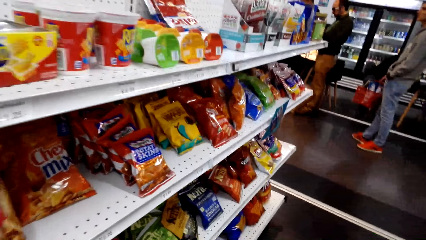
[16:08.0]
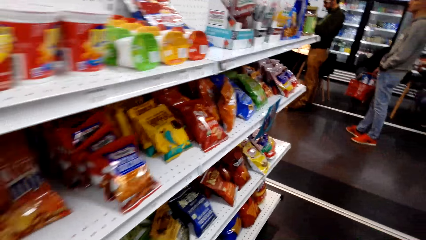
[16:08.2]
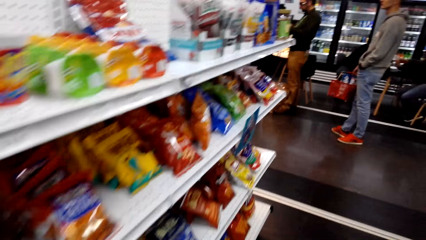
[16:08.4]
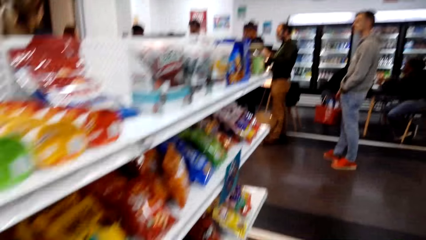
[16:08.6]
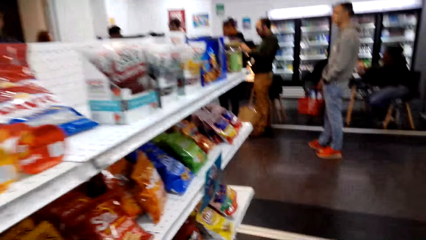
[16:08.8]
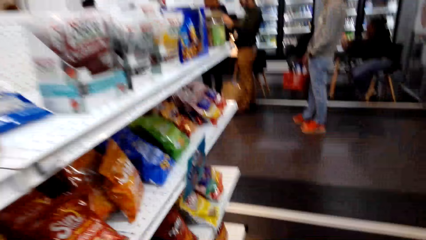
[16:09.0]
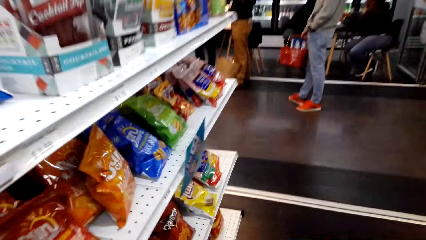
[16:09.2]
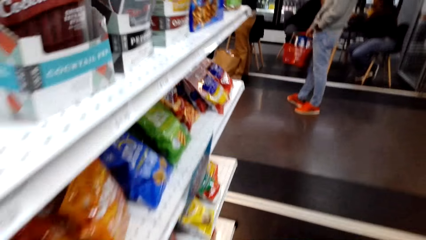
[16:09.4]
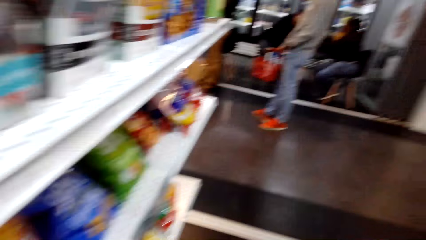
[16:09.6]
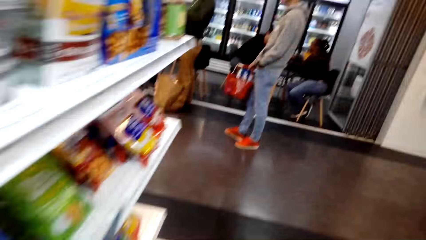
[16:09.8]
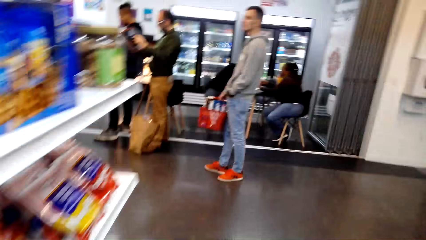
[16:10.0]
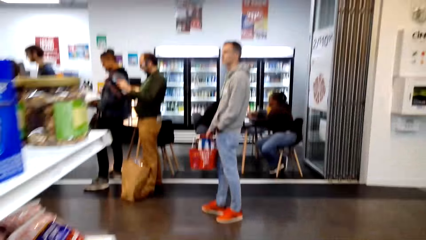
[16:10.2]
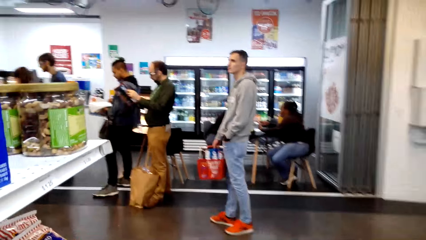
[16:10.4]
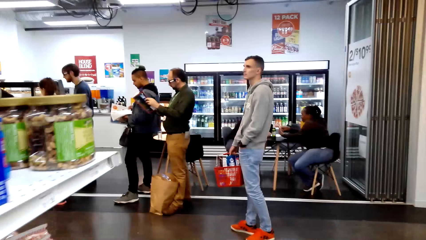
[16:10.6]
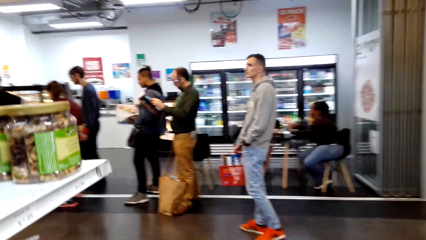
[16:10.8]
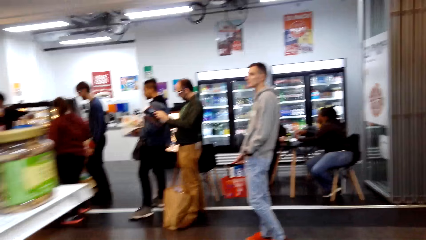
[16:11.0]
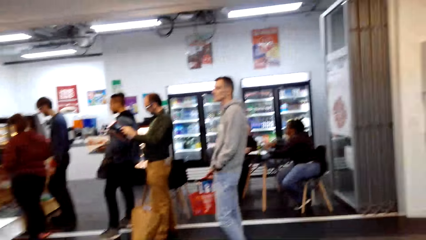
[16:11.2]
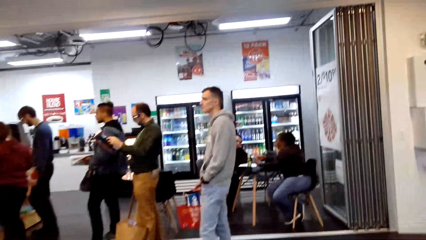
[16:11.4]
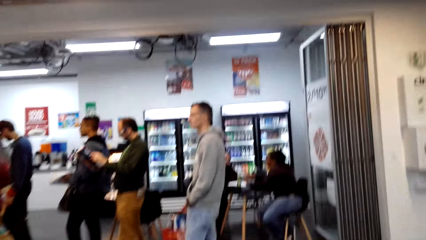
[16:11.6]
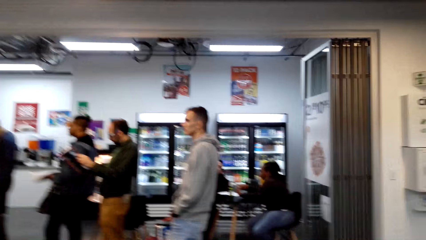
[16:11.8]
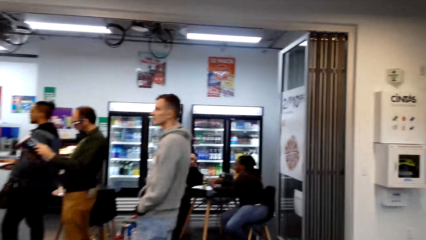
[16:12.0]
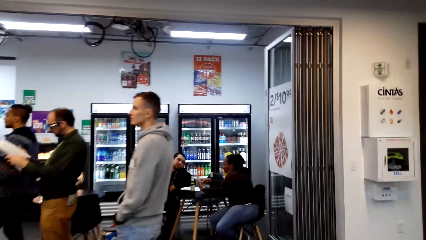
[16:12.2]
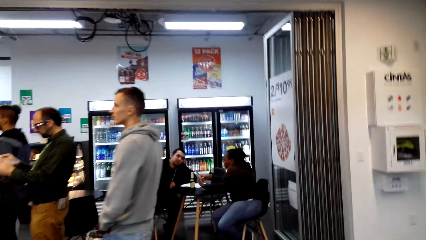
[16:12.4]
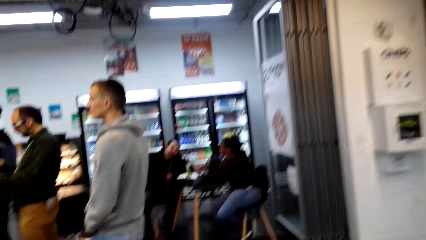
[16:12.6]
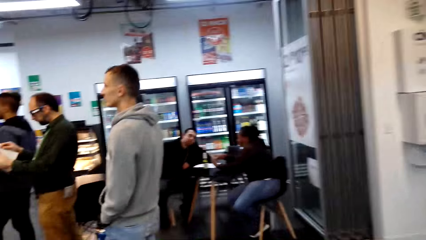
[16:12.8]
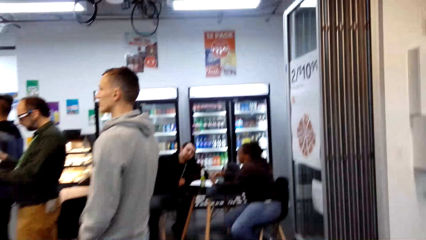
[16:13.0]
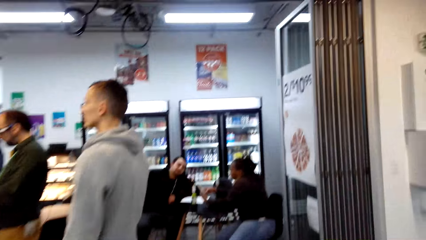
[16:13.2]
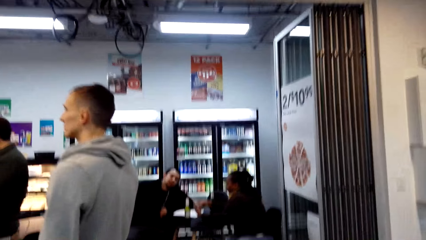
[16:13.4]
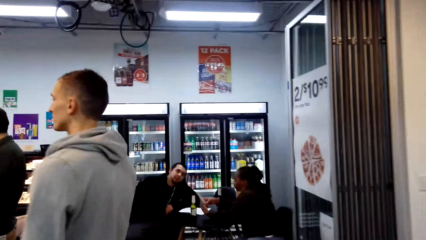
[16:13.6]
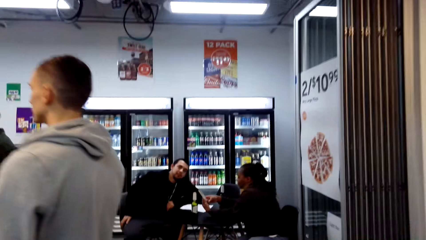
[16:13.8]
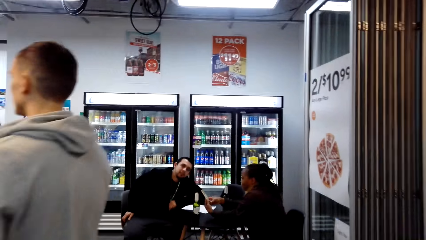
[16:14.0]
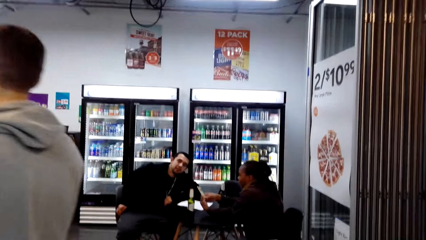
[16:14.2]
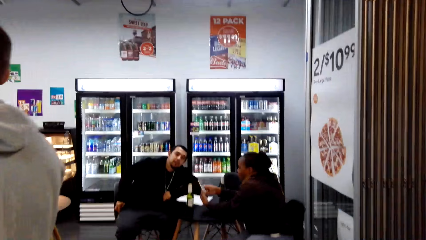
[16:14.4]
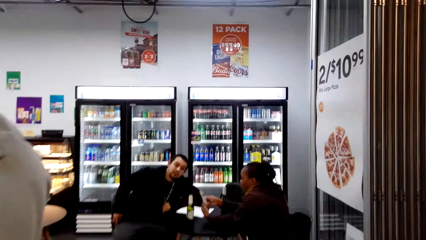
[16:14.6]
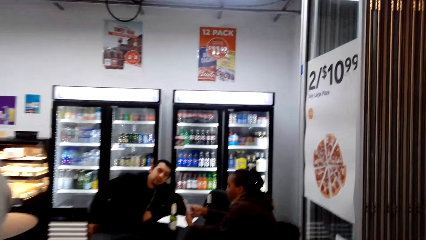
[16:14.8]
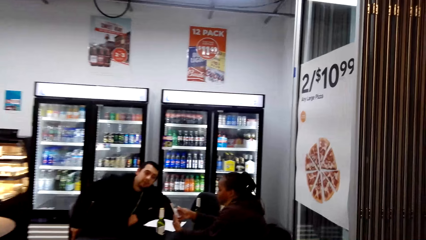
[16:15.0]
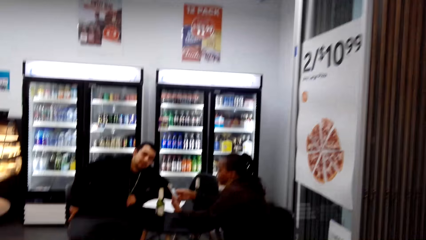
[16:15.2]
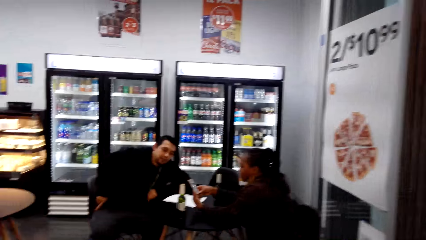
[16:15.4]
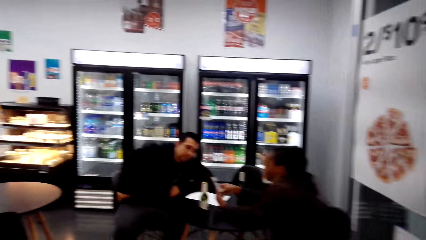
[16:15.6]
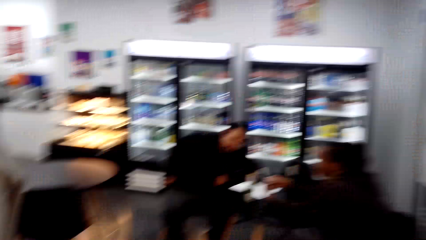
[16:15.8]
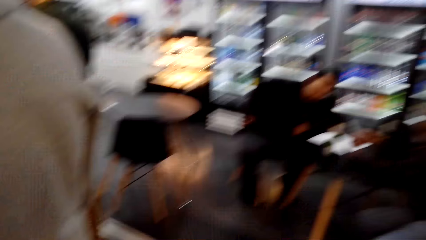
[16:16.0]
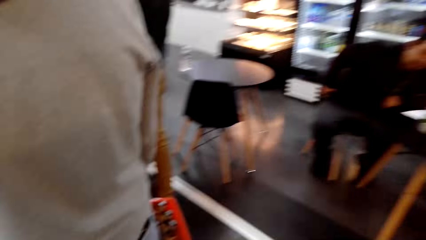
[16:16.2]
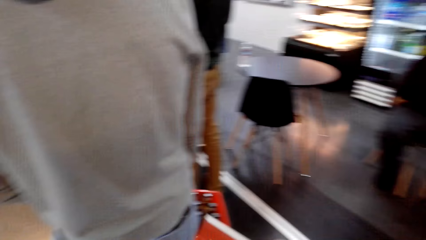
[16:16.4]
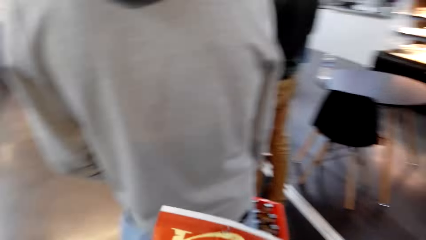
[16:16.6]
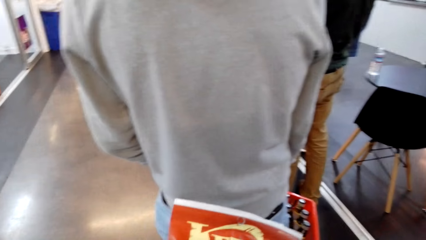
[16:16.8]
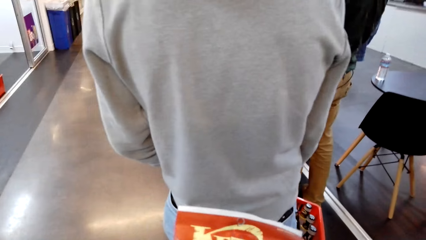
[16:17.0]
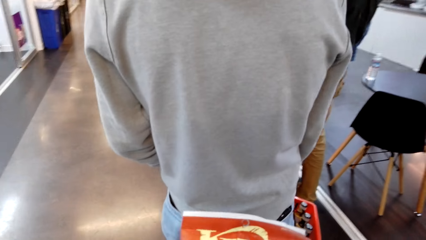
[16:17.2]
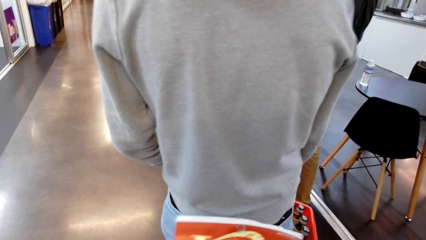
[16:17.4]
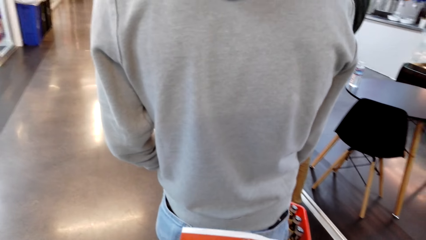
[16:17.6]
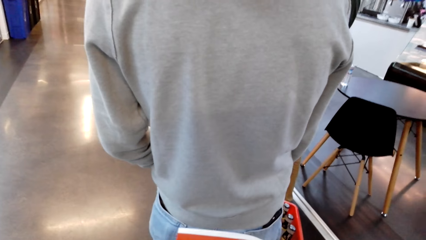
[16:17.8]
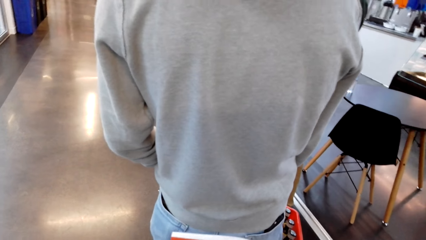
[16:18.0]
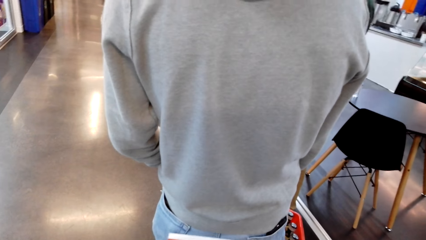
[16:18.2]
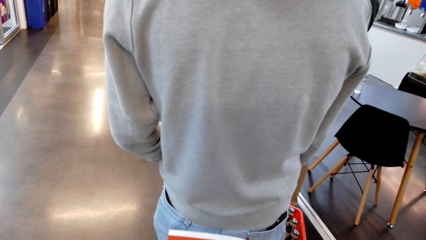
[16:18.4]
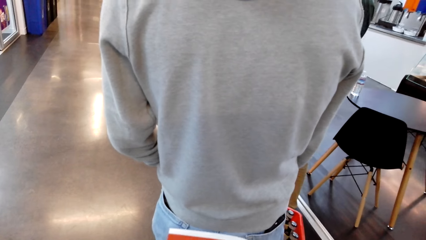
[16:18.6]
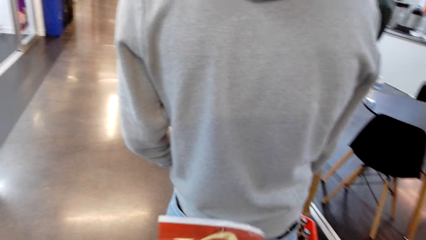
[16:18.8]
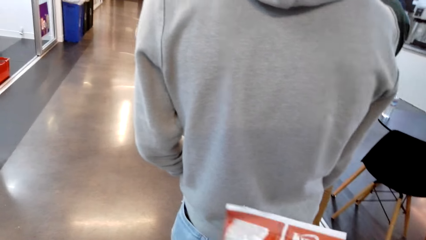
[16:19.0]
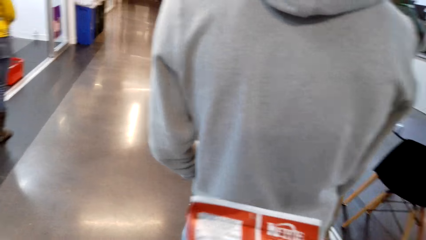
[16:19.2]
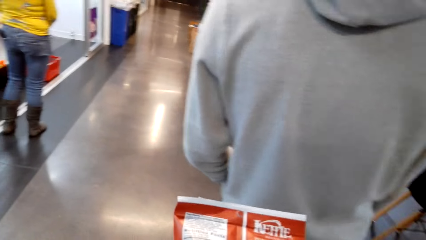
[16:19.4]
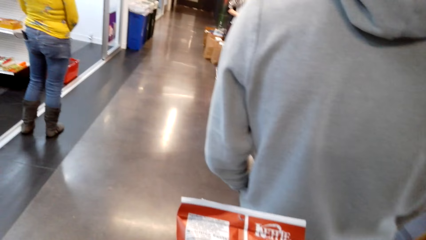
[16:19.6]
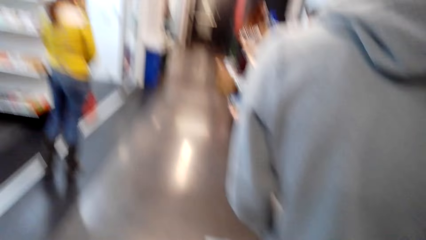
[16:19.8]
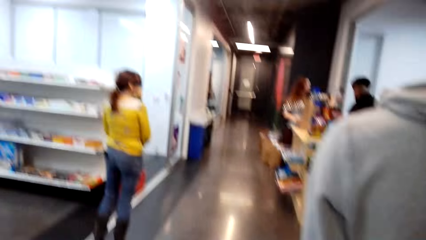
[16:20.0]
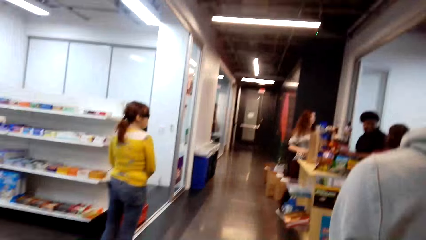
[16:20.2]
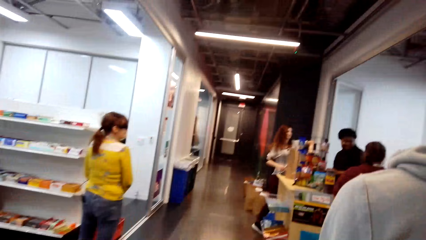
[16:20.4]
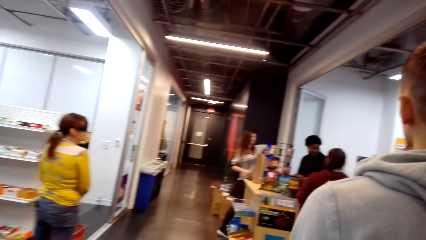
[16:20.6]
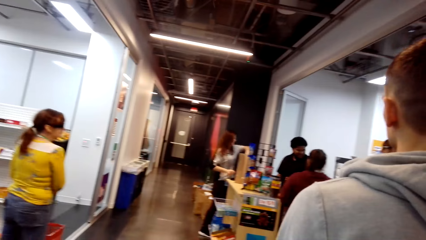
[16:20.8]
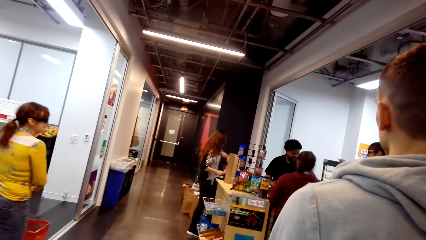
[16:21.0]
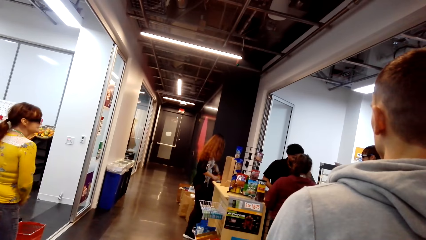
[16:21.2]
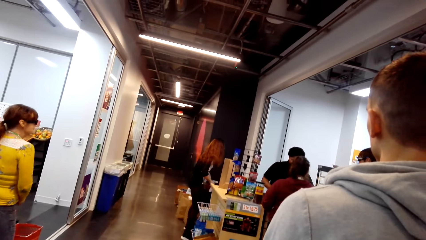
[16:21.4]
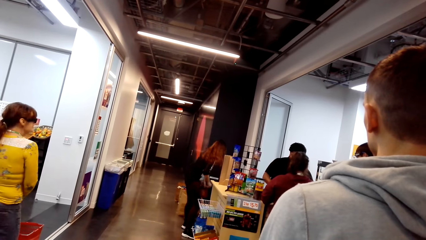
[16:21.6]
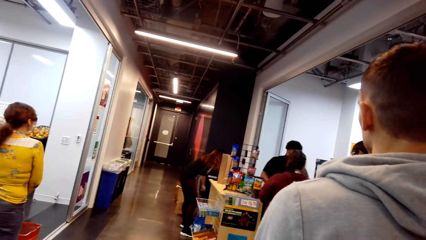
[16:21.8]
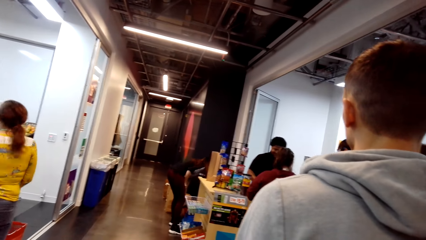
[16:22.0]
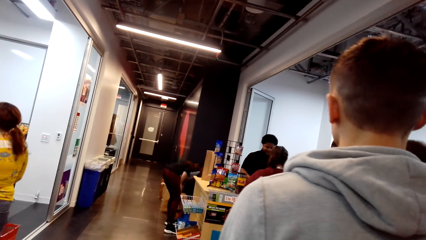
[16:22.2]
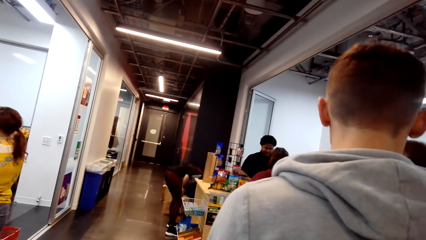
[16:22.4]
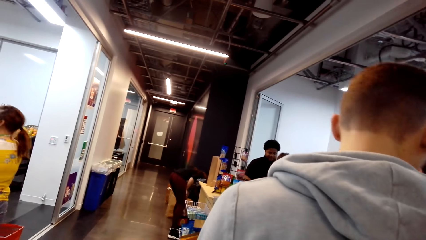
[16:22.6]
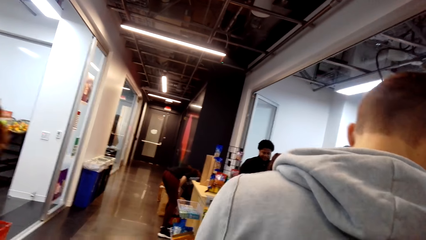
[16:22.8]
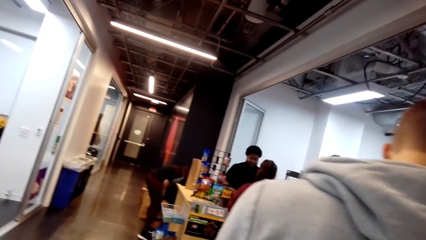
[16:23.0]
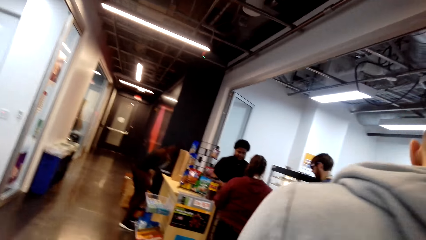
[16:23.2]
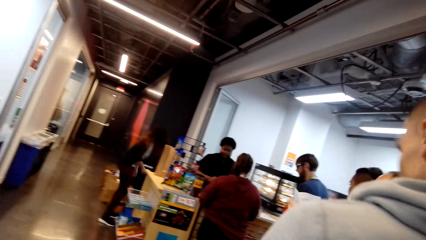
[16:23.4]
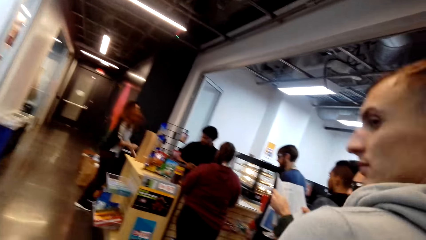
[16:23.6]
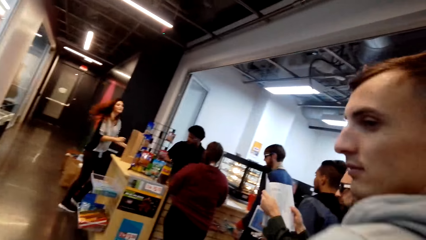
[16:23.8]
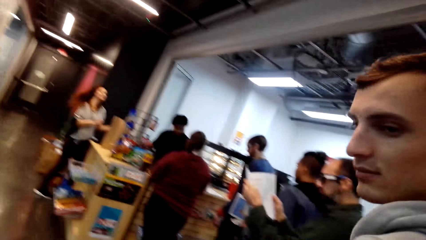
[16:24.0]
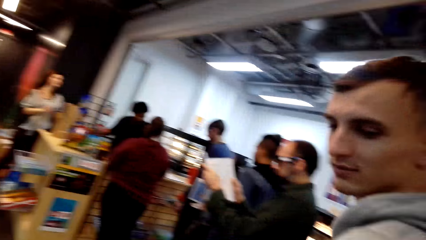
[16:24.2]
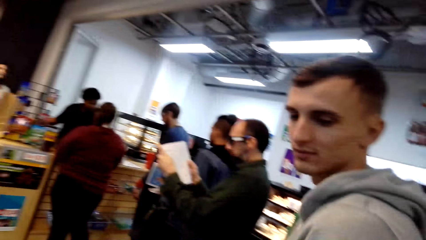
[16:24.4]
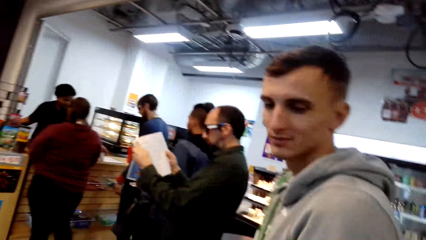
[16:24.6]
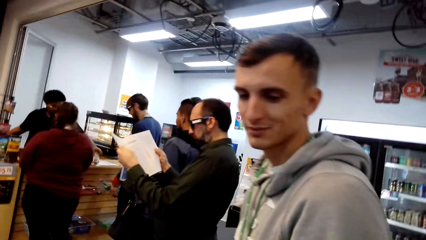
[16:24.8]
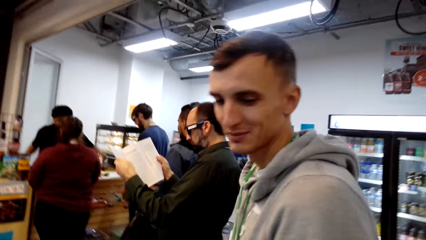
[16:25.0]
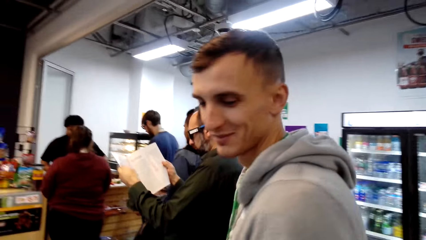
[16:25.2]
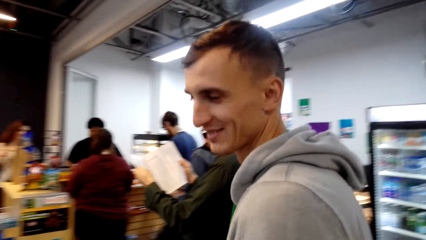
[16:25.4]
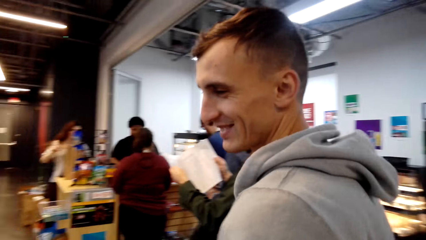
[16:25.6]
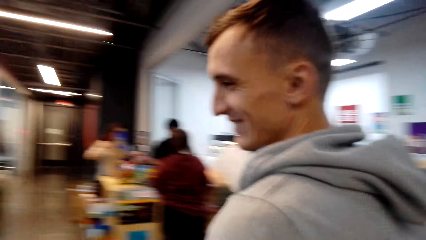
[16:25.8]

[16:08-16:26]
The camera wearer stands on the queue. A man looks back at the camera wearer.
